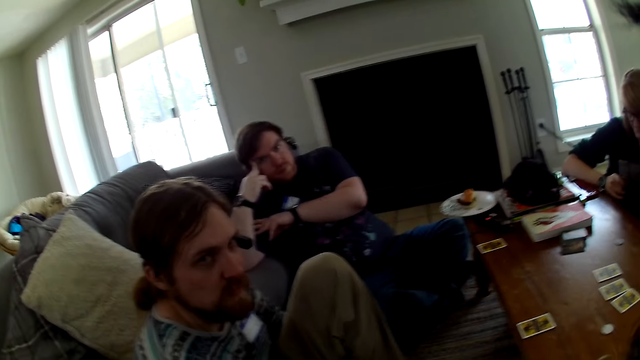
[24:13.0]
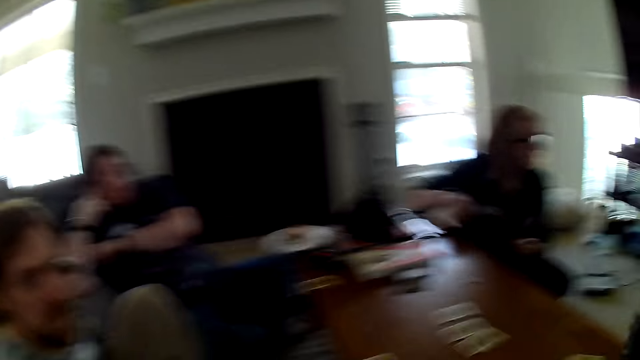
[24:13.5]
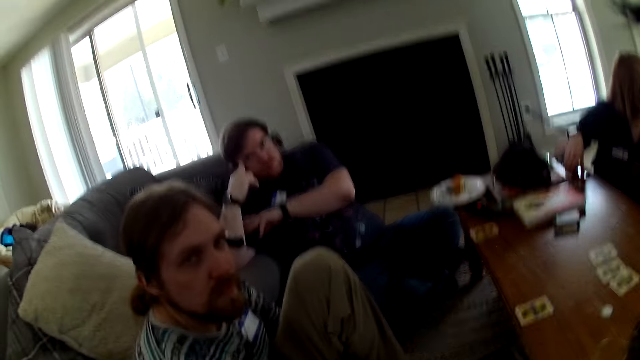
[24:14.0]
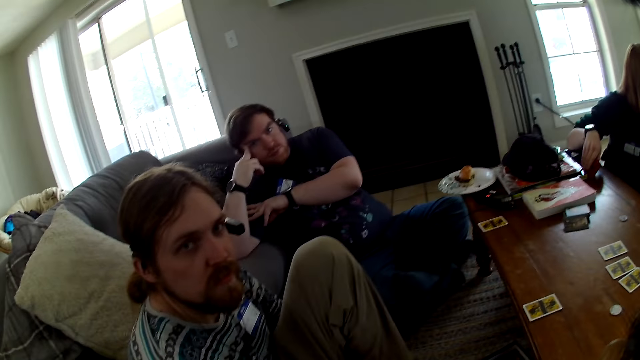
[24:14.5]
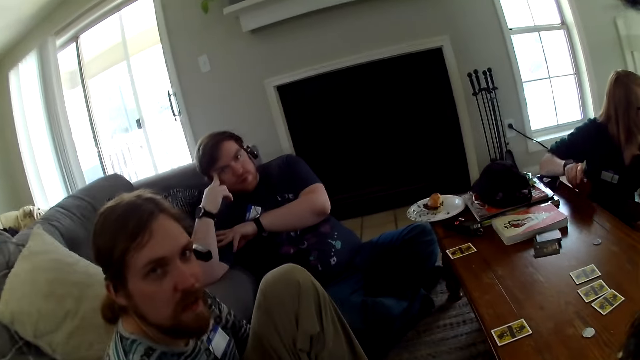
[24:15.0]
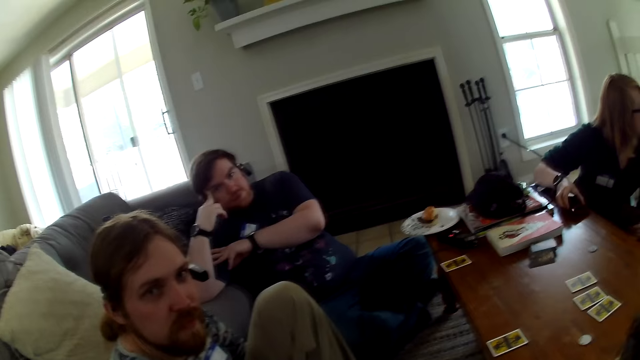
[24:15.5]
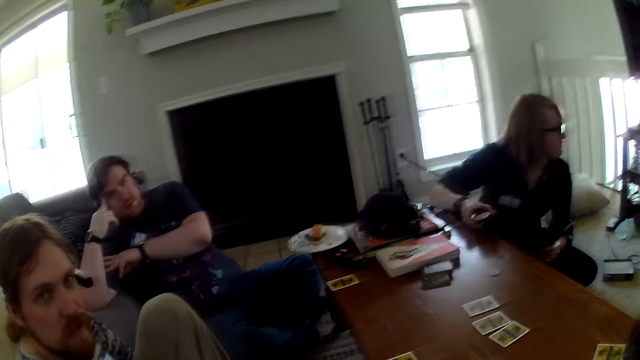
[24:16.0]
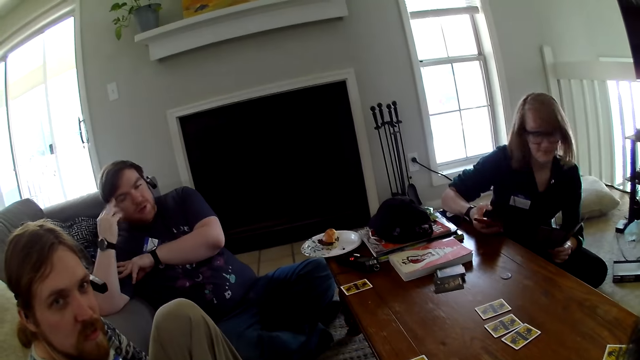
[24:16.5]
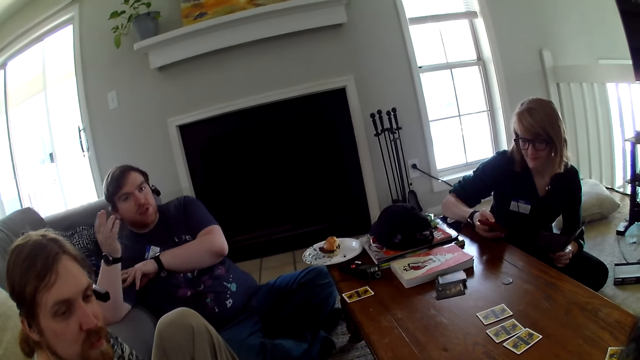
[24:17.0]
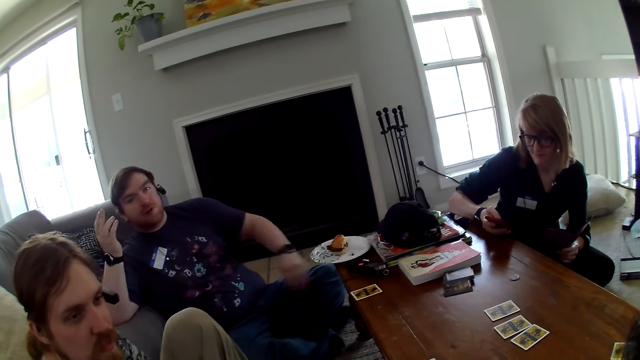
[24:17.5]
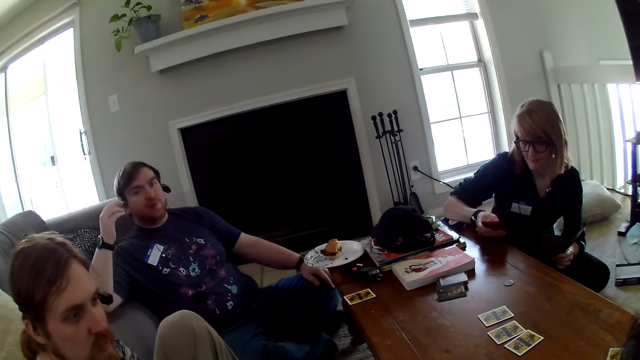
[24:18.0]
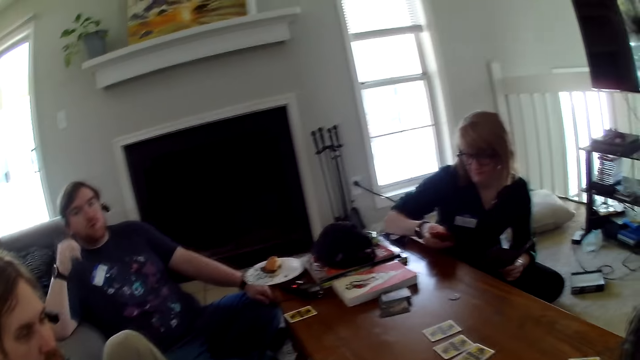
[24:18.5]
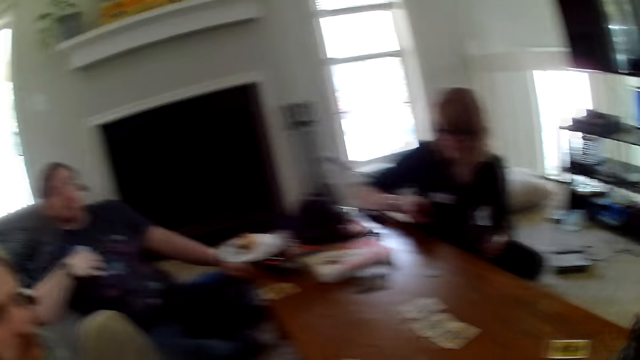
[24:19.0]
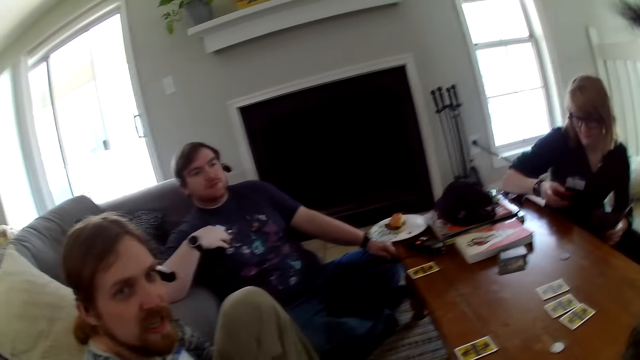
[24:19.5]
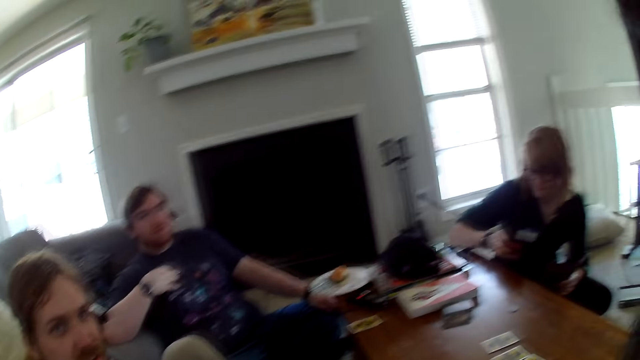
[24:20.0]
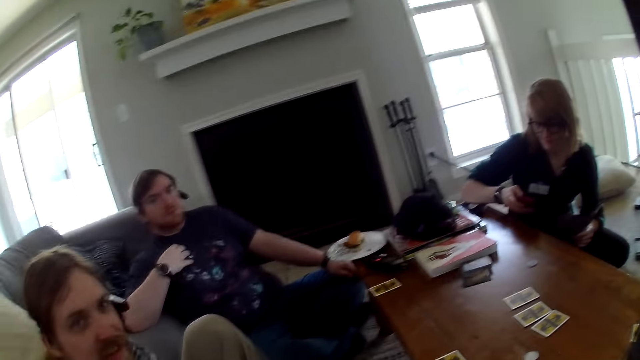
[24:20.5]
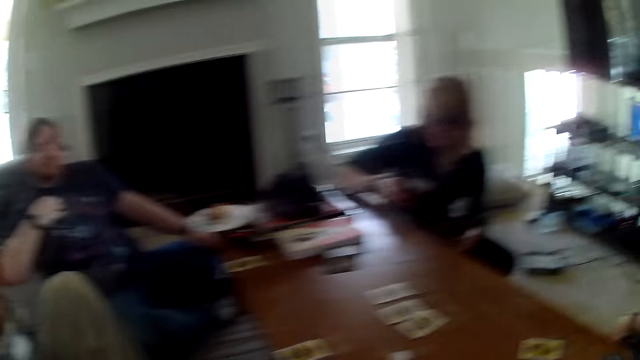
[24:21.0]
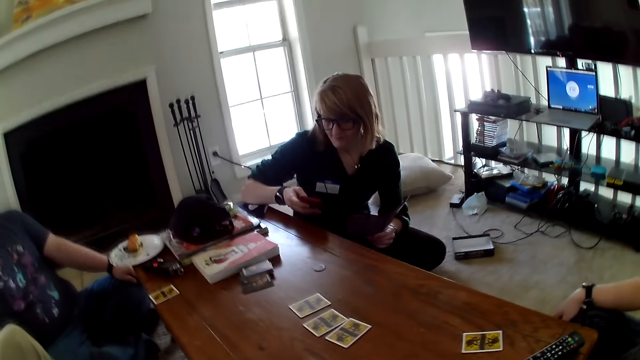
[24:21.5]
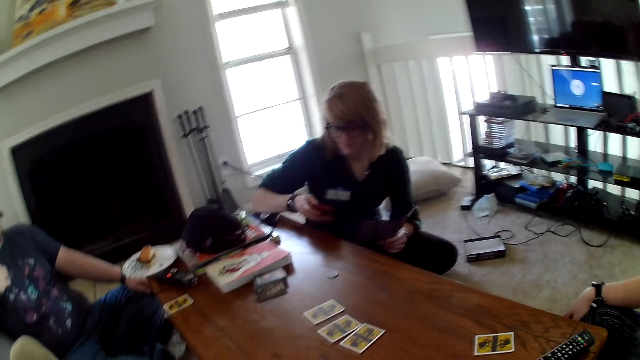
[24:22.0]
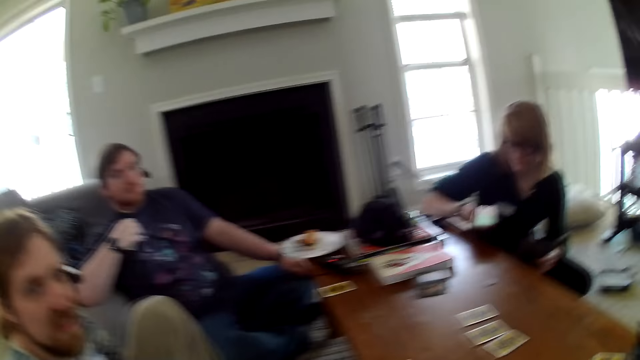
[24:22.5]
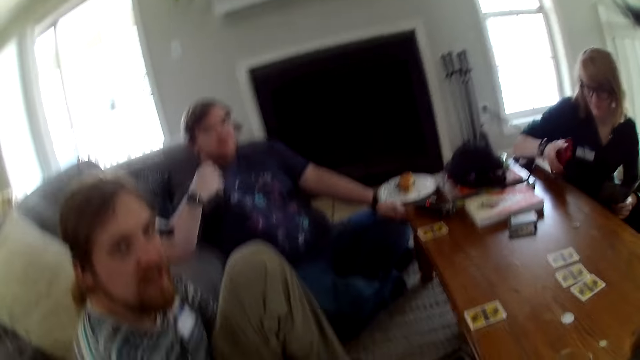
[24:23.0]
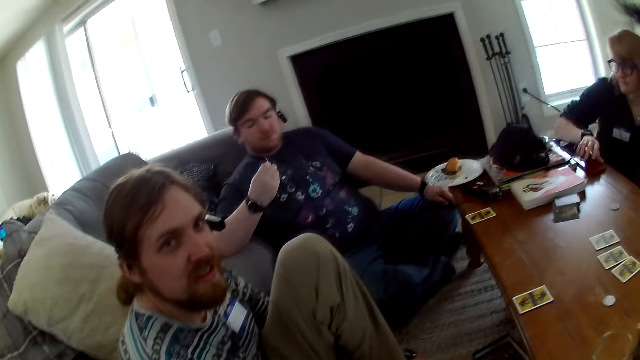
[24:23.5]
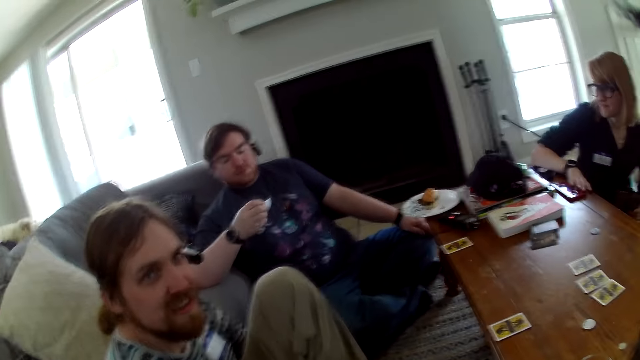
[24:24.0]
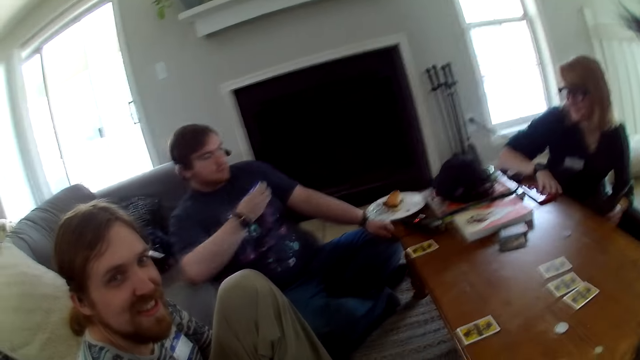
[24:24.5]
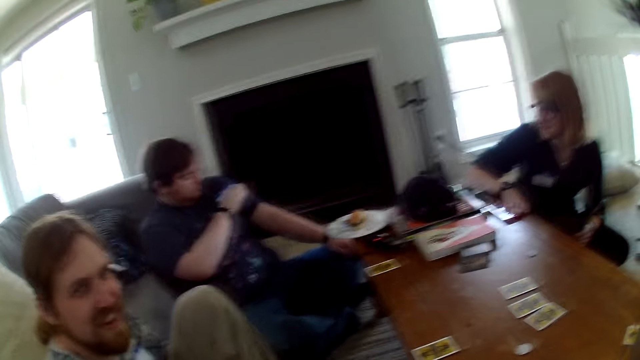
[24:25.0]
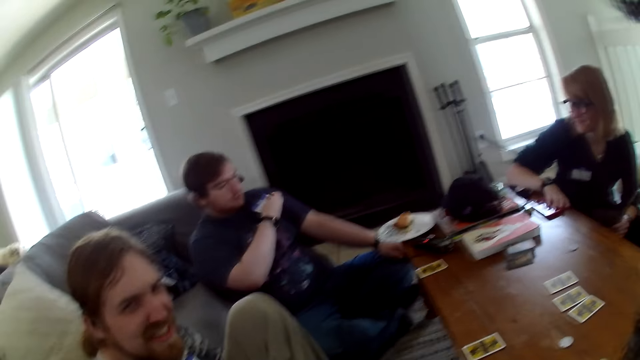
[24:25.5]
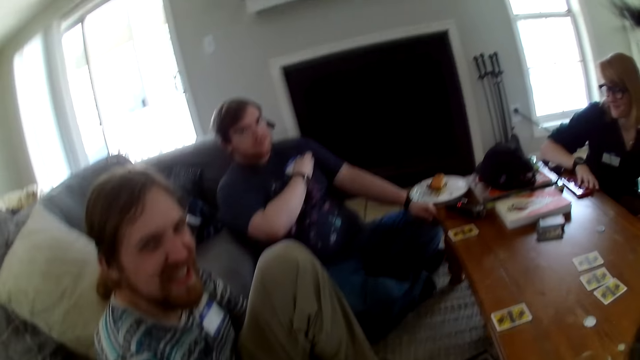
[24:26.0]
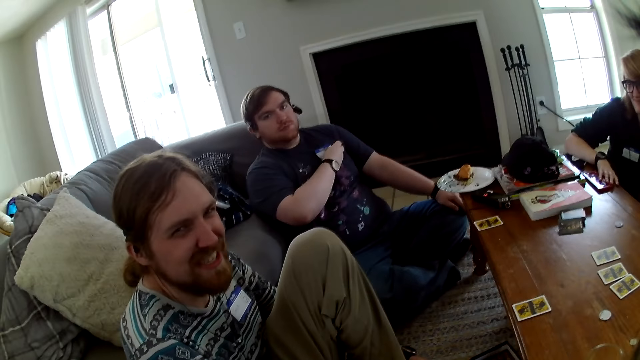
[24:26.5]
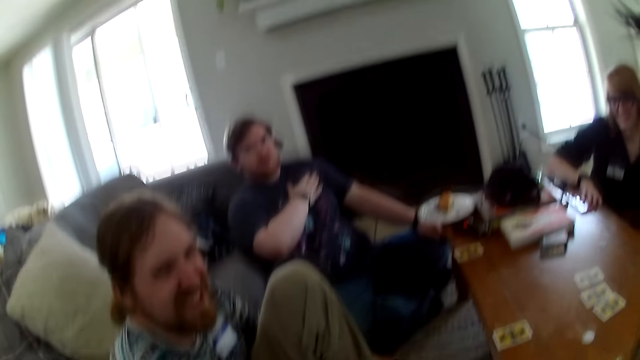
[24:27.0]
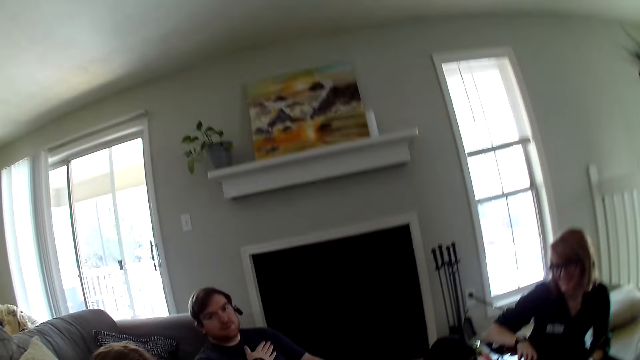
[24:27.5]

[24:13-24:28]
The camera wearer talks with a man. A woman operates the phone. The woman puts the phone on the table.

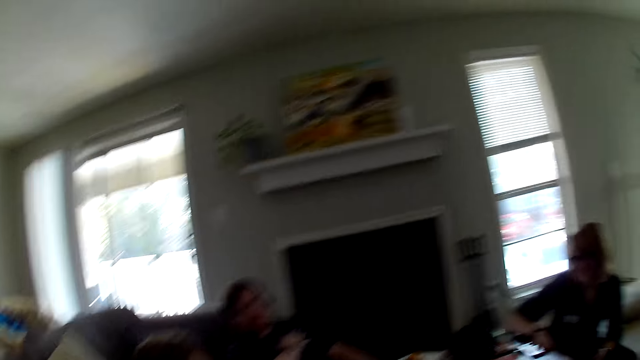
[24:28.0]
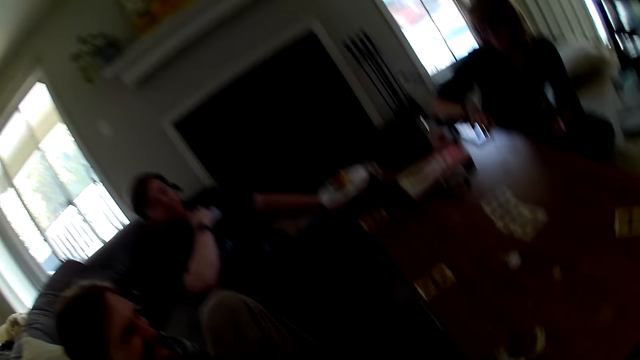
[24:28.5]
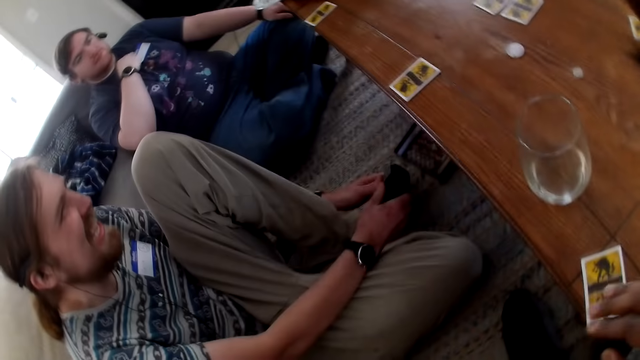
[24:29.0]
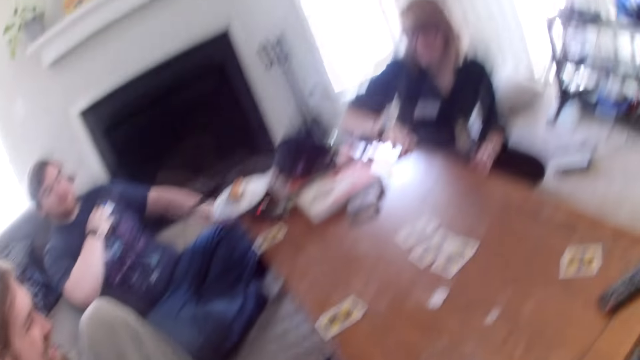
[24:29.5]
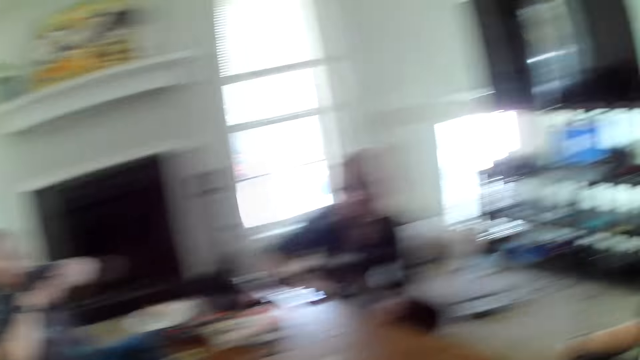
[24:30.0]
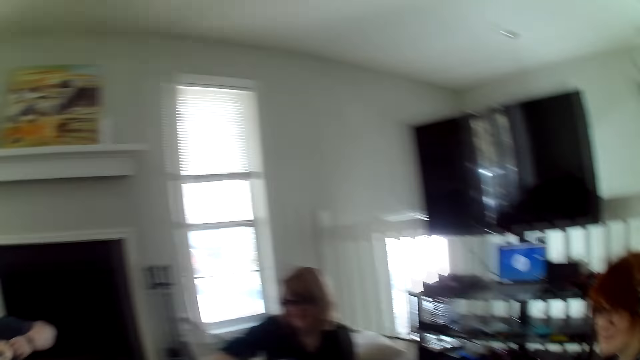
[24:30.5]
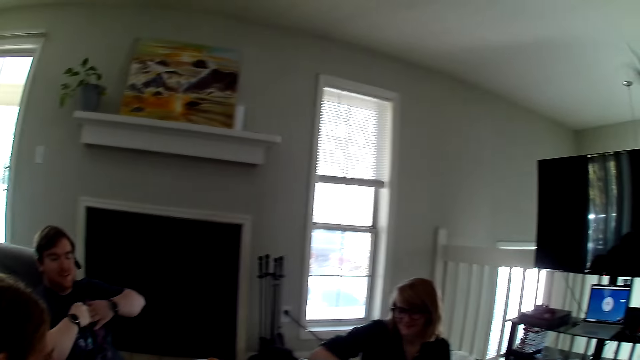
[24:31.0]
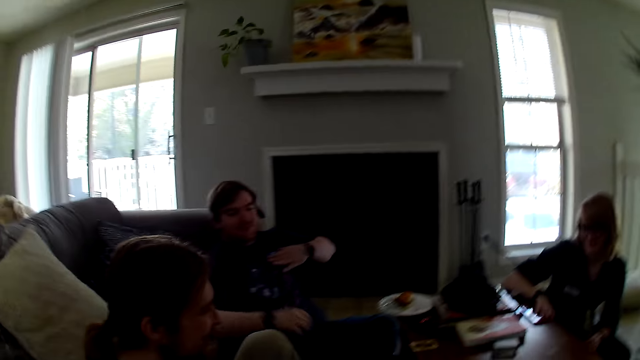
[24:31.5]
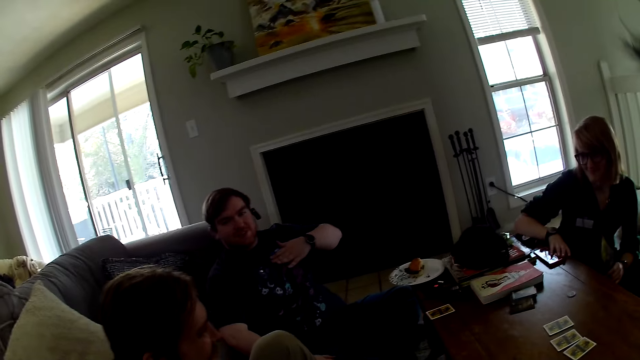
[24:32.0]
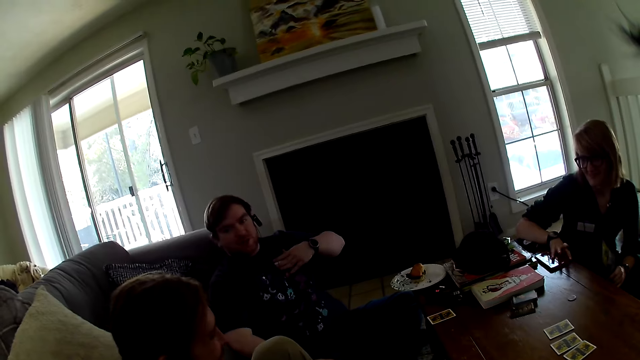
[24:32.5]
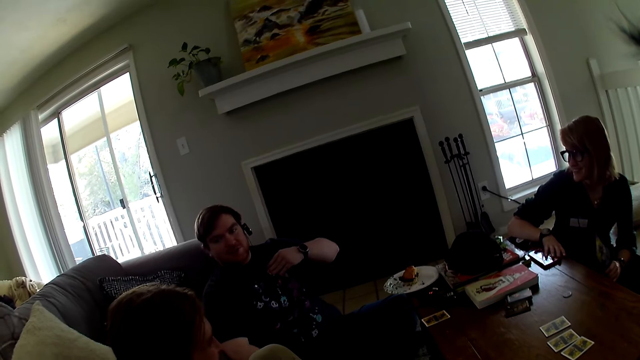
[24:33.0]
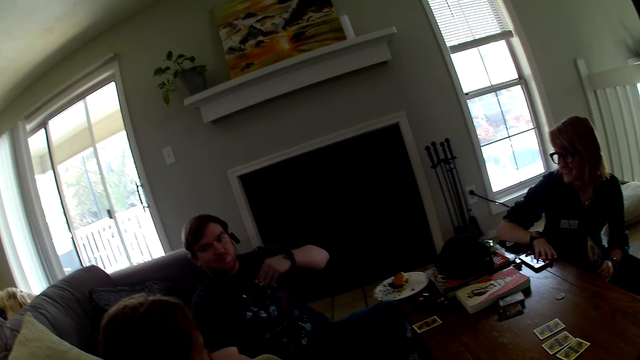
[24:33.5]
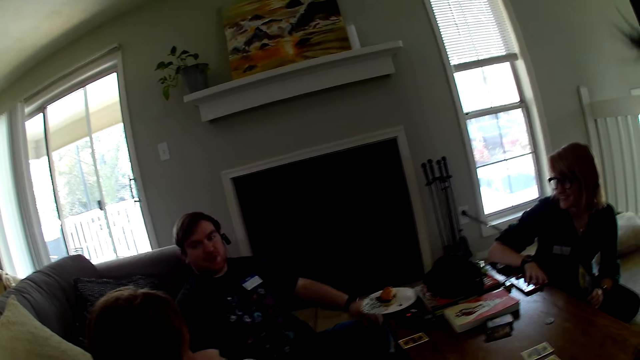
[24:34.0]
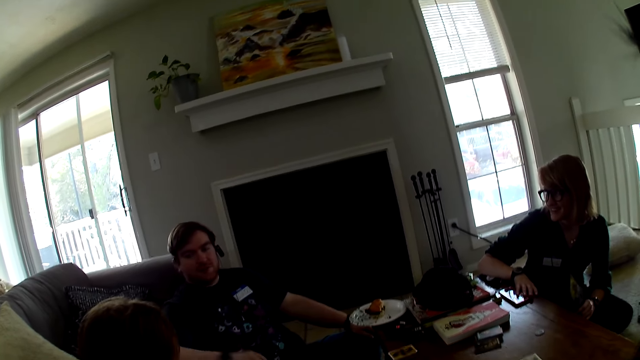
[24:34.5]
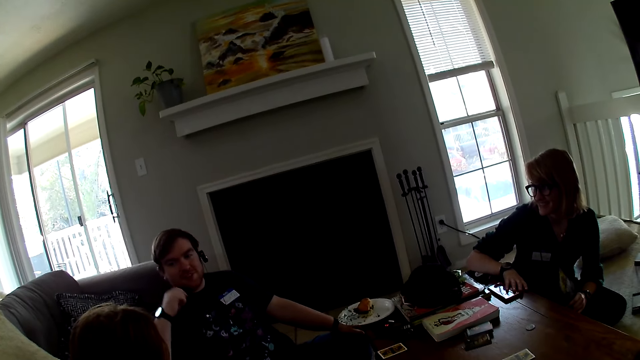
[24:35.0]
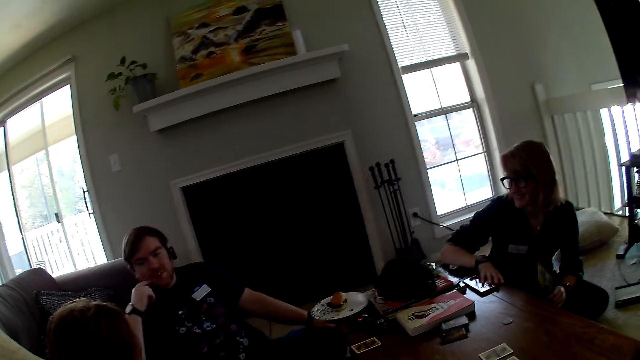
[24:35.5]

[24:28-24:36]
A man moves the hand.
